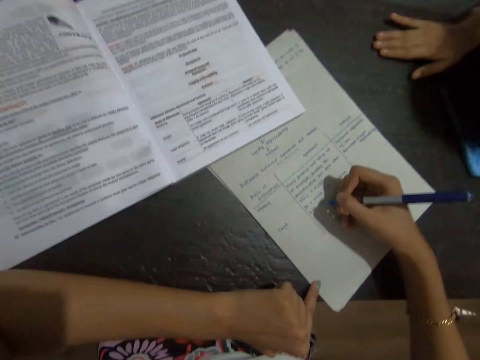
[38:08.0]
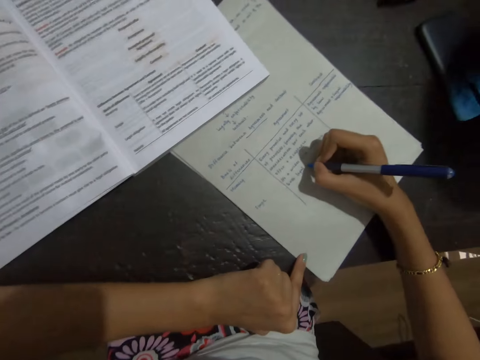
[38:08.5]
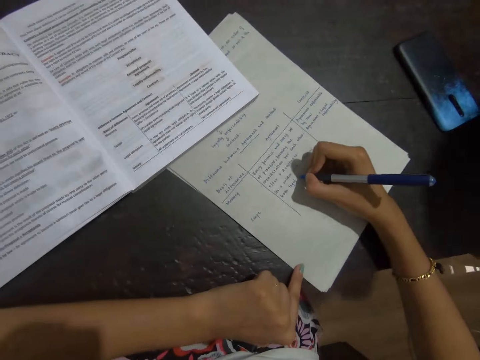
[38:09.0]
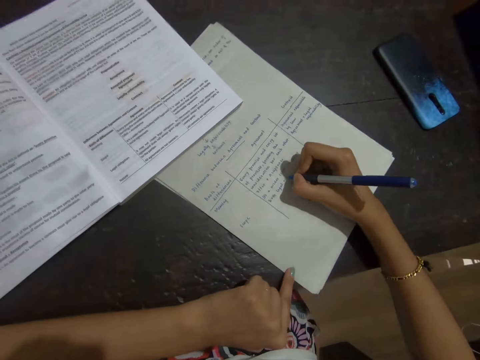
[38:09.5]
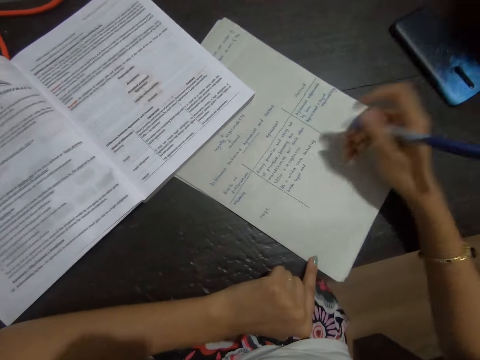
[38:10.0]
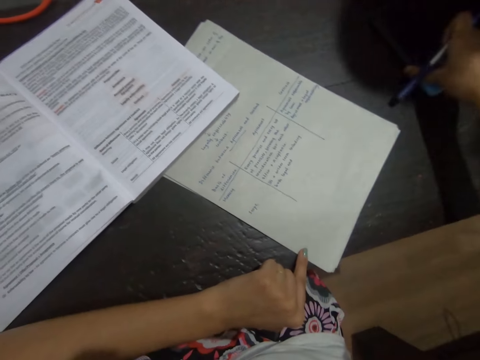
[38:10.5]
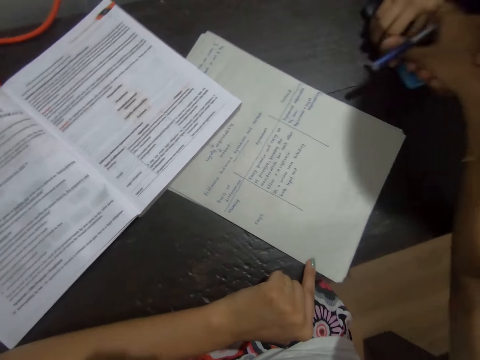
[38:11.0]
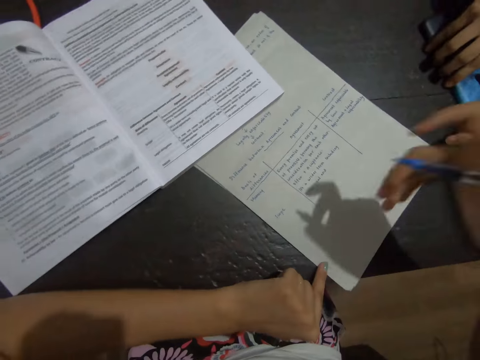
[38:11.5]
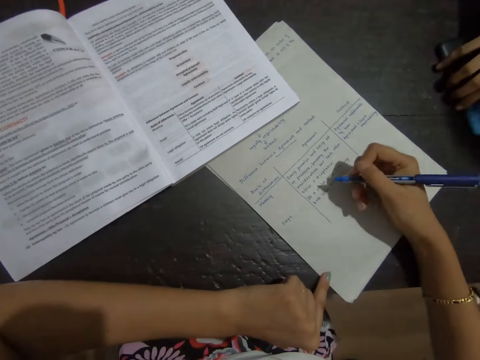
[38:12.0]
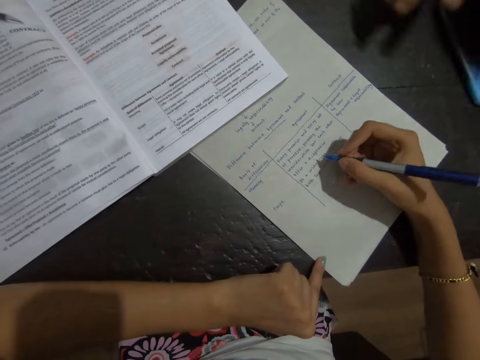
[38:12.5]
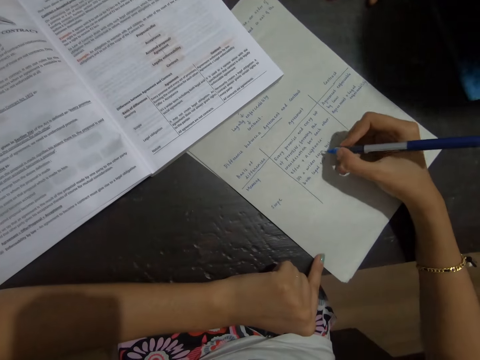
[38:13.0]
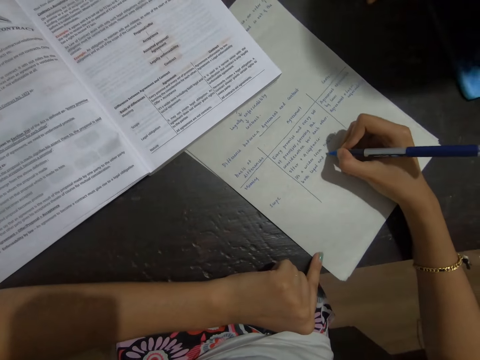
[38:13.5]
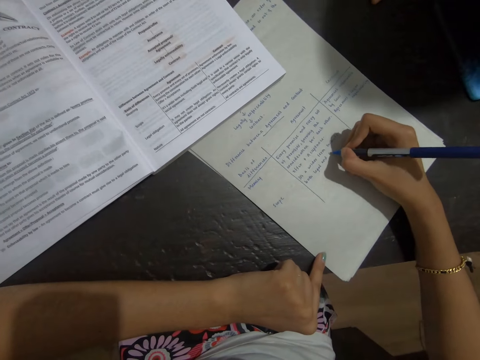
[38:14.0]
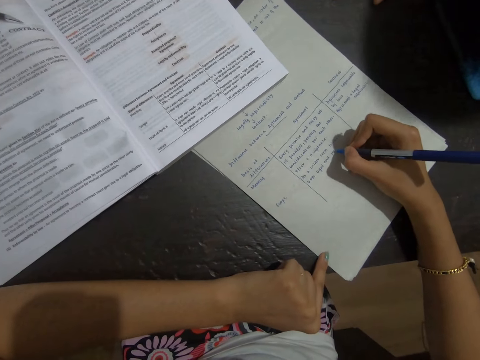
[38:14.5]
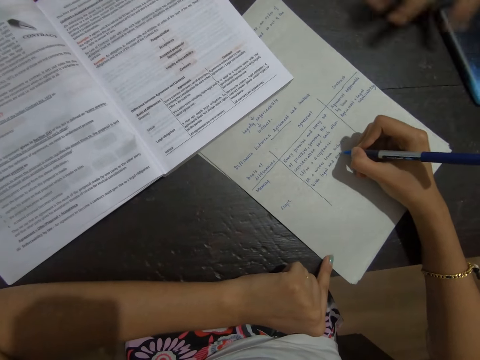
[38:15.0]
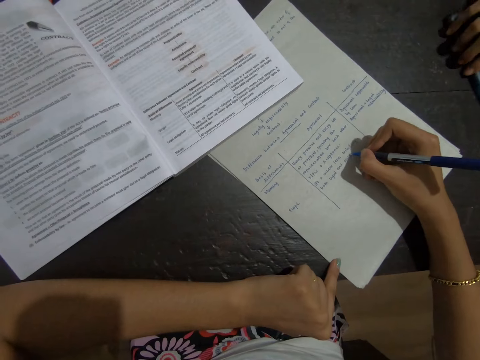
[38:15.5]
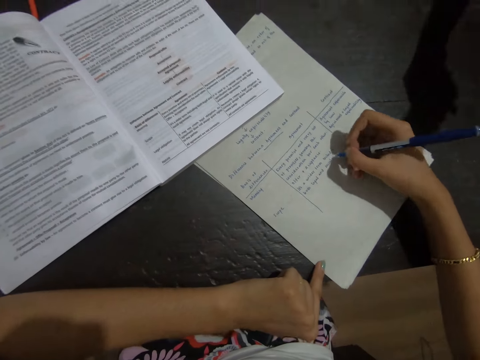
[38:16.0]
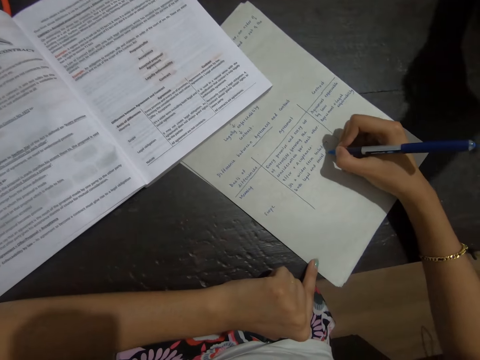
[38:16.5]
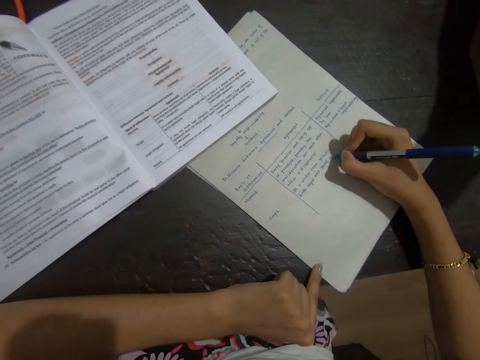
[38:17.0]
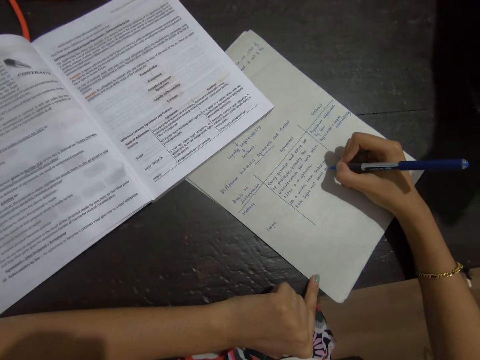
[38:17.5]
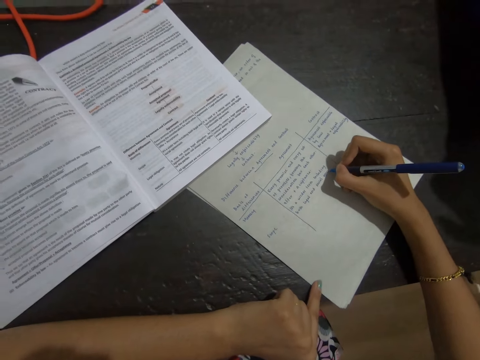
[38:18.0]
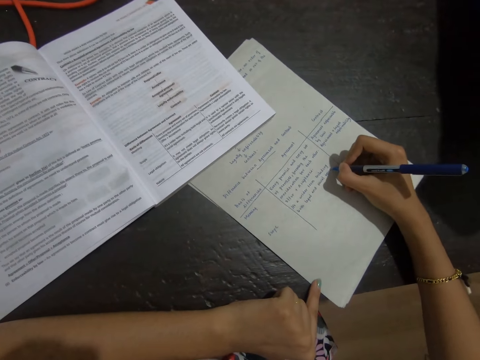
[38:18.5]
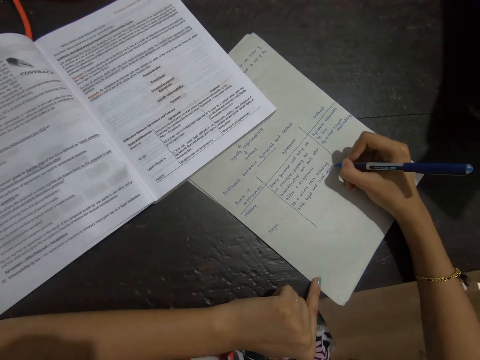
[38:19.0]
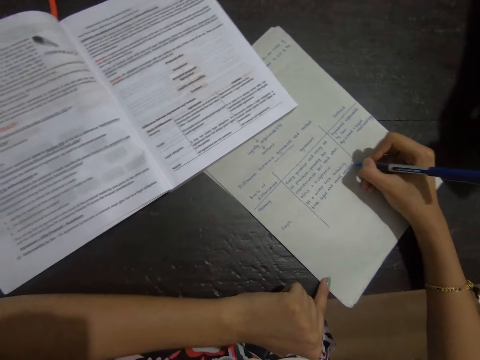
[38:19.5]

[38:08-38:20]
The camera wearer touches the phone. They write on paper.

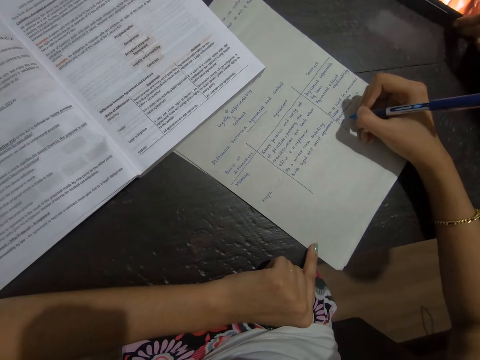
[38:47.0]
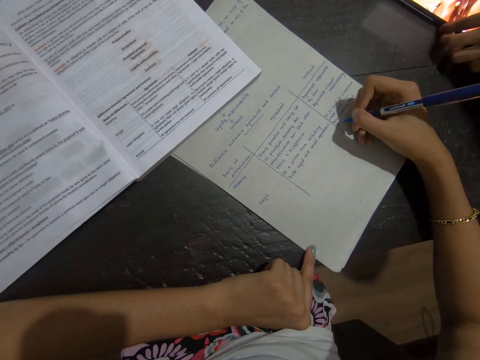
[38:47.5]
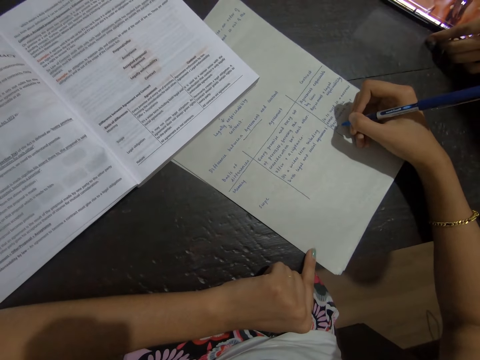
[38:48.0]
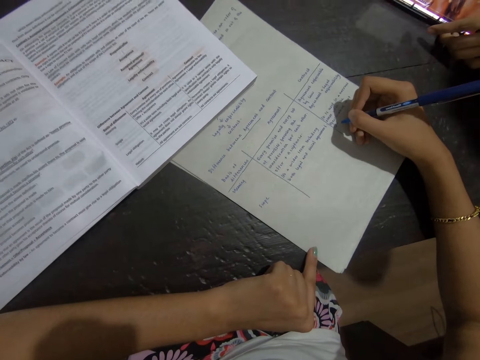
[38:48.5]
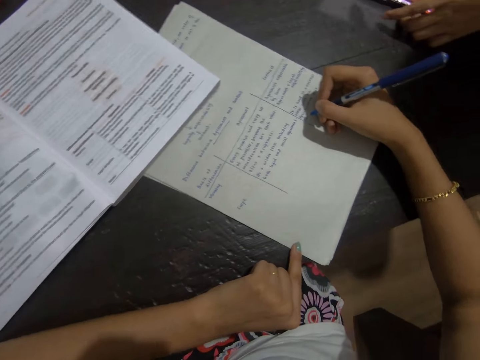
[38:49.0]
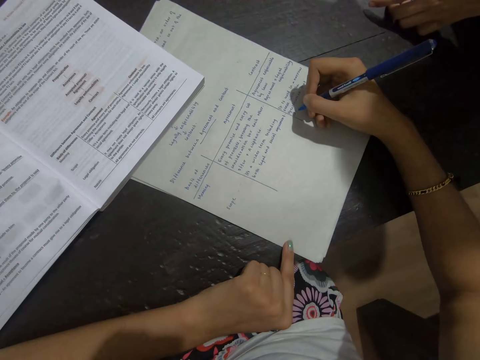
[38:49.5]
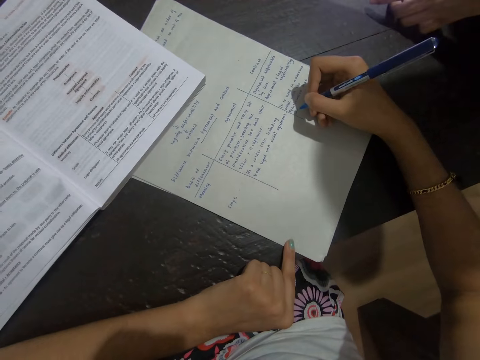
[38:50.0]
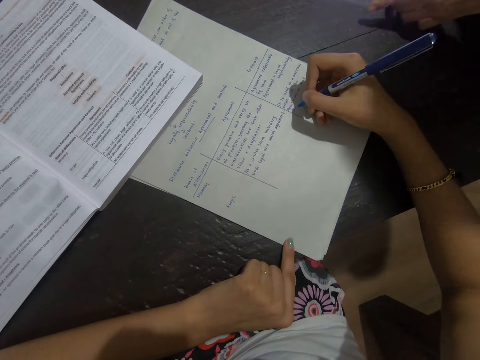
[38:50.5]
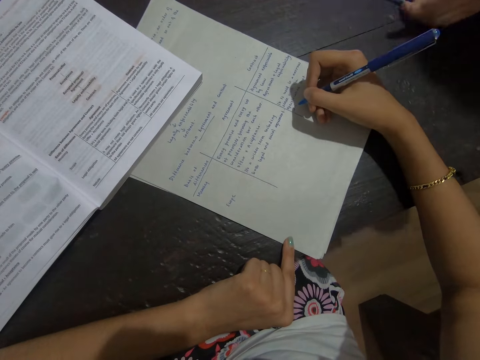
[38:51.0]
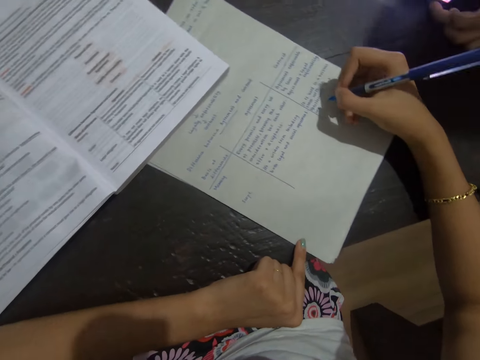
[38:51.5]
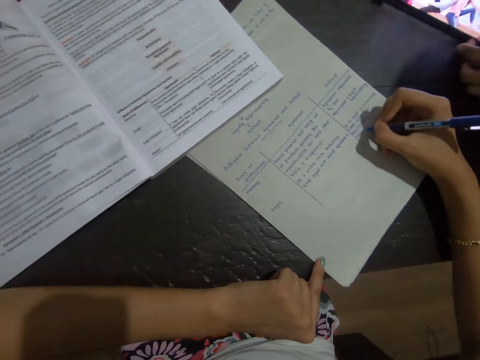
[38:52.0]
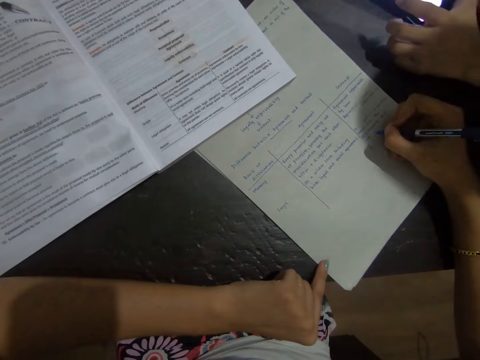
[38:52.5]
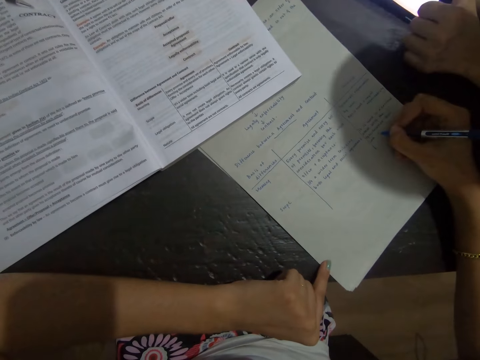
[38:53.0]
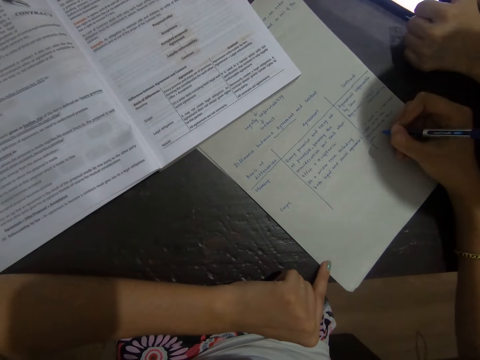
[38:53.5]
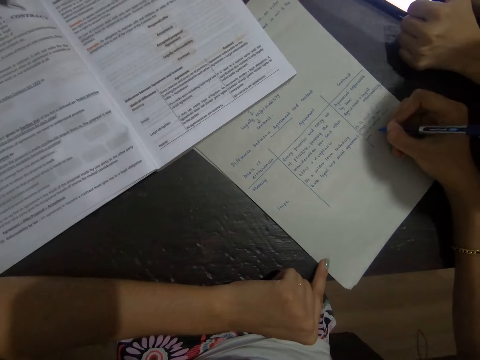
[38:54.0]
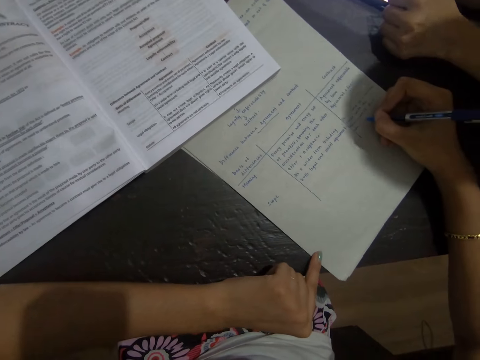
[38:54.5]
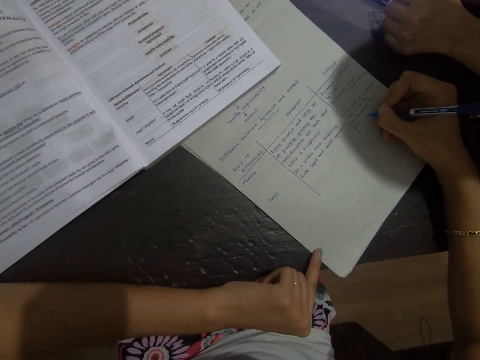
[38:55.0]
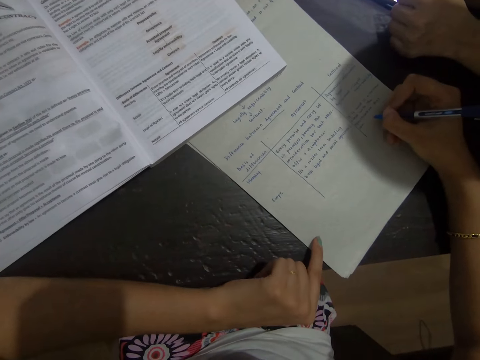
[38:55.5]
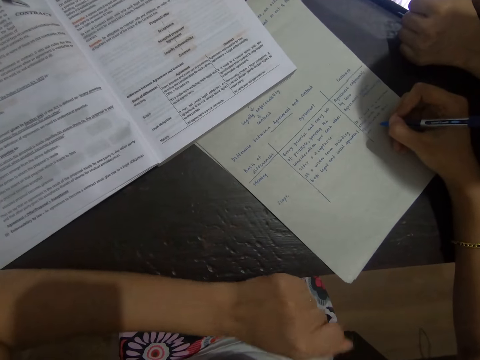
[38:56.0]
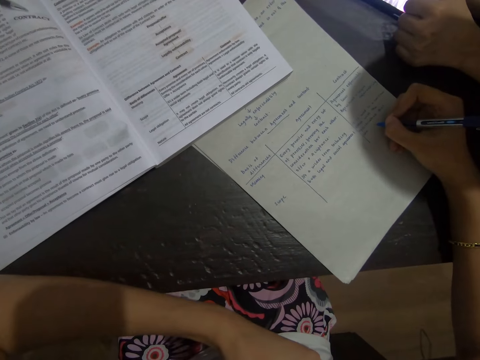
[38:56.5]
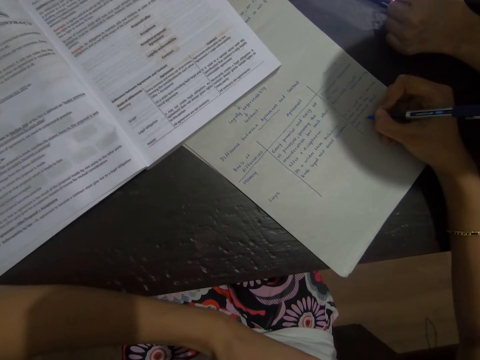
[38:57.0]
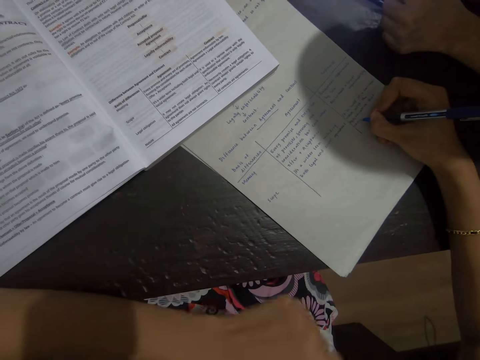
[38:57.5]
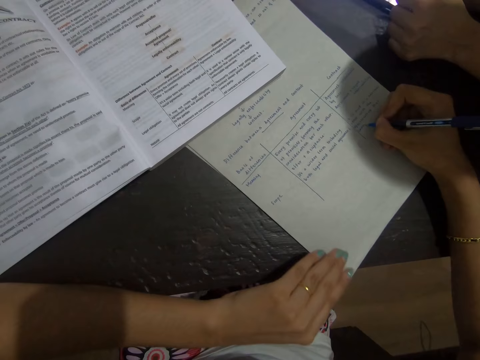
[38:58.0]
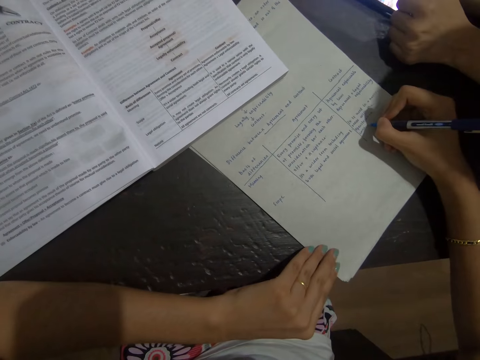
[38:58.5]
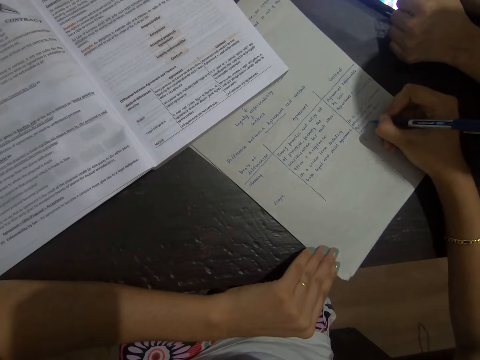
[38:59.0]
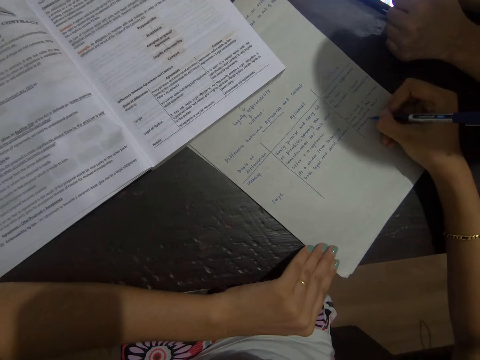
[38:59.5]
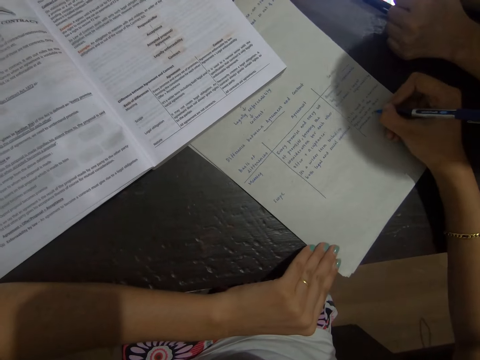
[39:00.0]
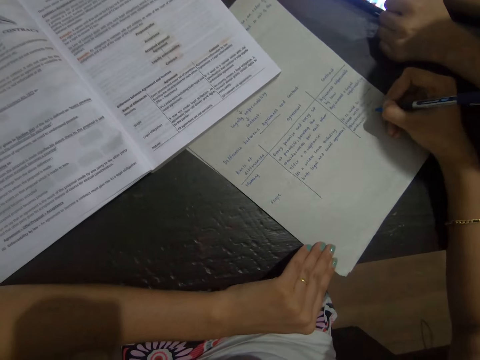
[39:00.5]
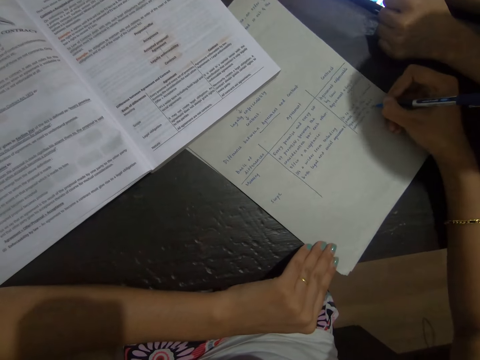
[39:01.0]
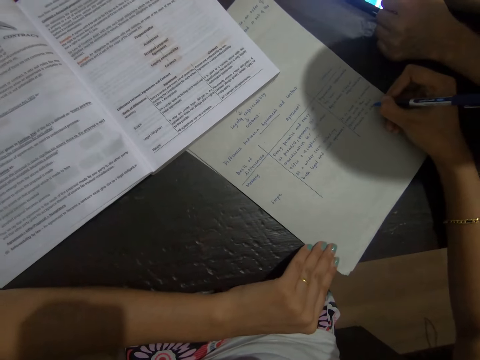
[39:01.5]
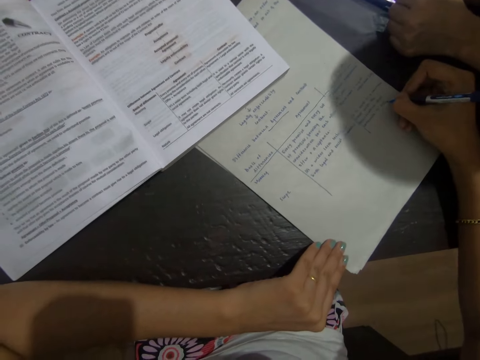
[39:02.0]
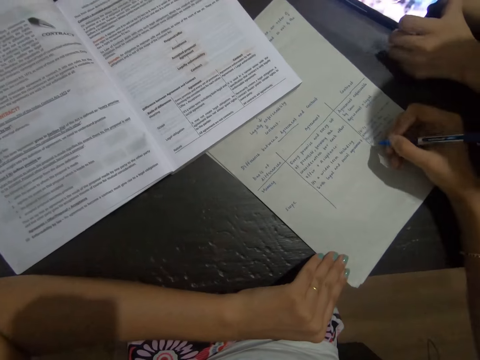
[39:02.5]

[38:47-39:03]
The camera wearer looks at a book. They write on paper.
